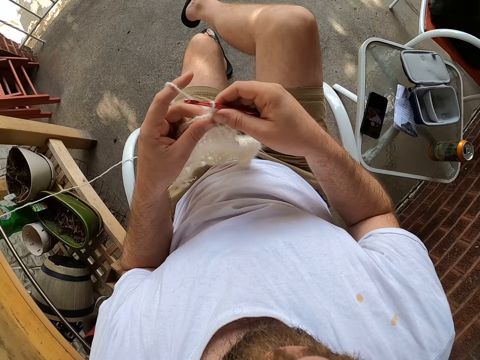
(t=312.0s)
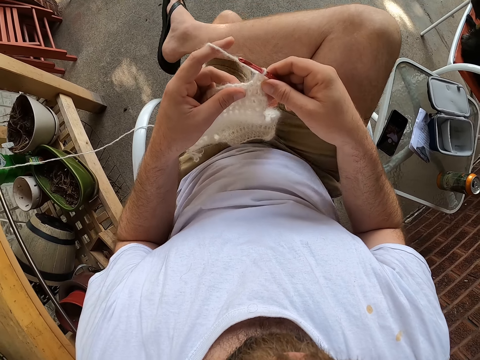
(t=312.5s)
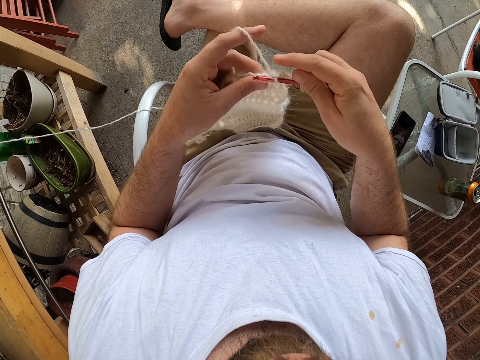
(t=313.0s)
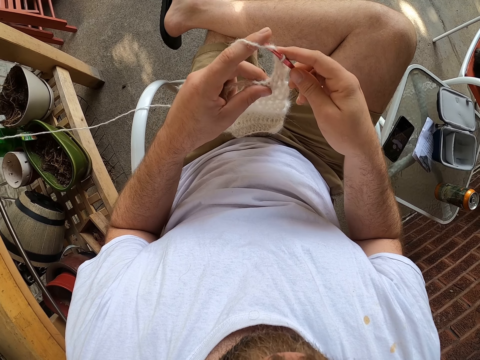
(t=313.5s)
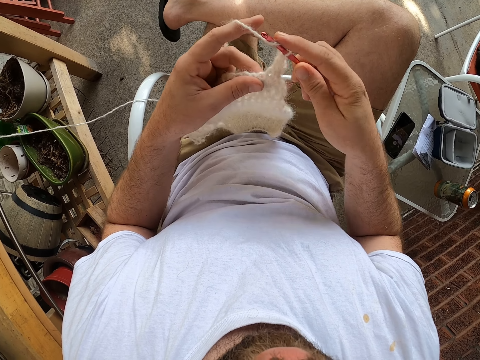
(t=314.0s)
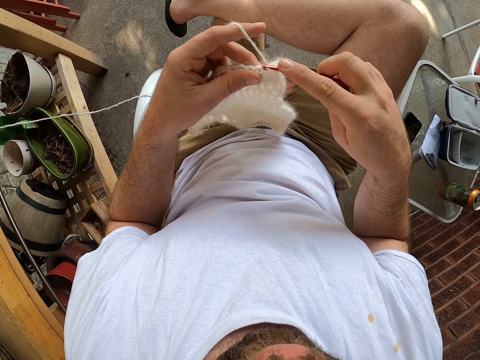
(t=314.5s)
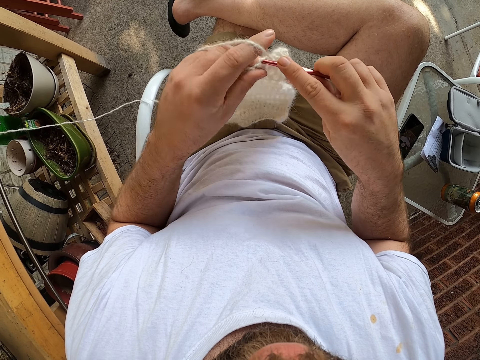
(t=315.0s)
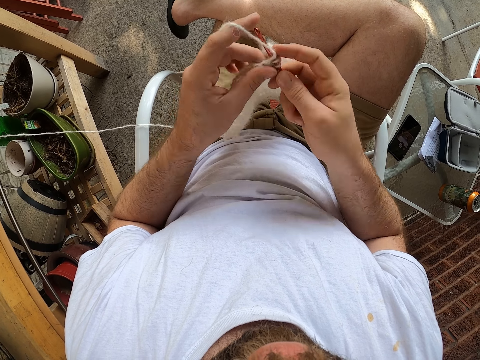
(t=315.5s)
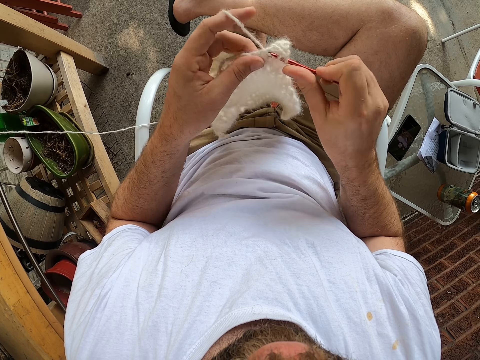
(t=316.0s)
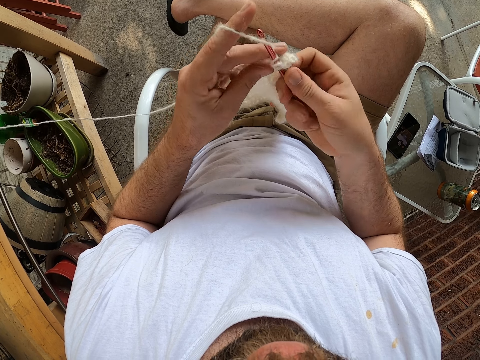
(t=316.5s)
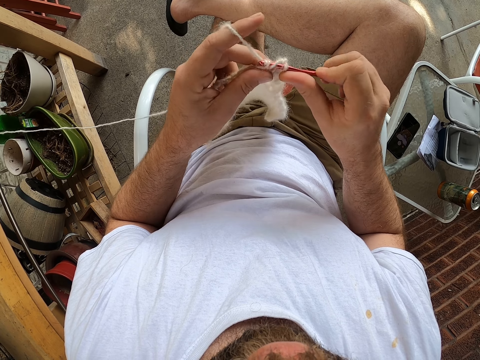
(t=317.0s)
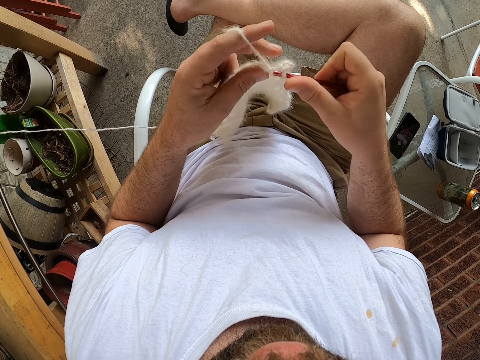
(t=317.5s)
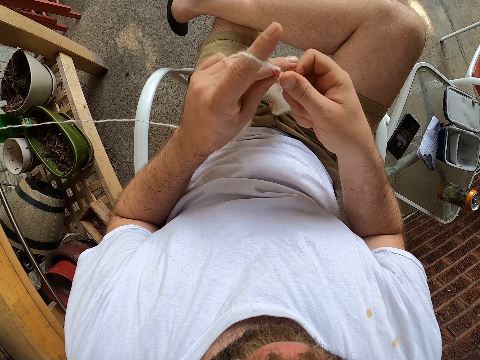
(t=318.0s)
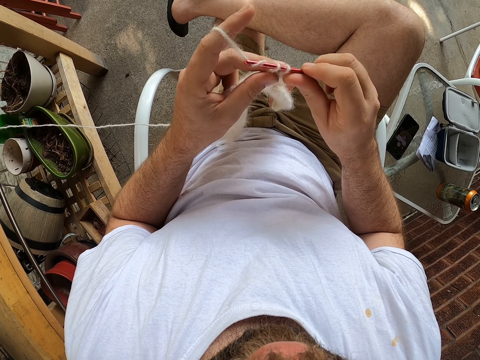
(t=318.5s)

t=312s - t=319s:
The camera wearer leans backward. He crosses his legs. He sews the crochet thread.

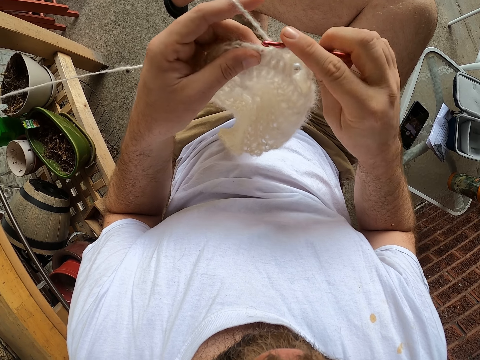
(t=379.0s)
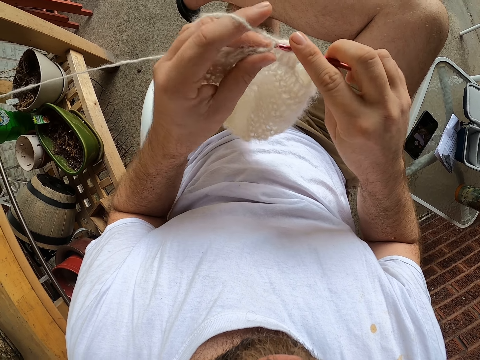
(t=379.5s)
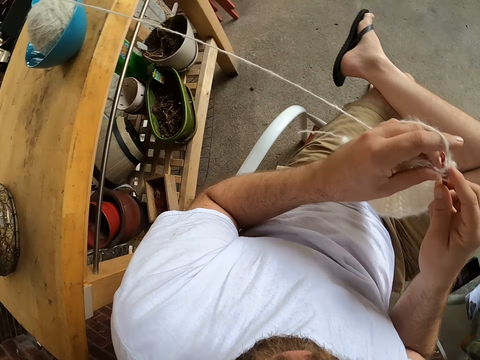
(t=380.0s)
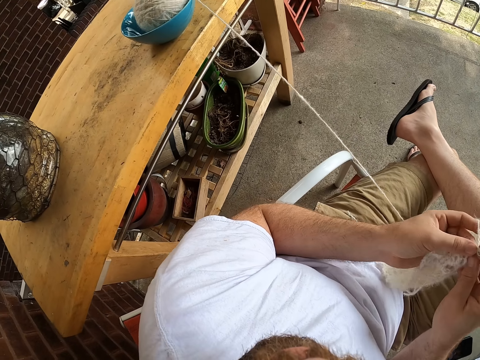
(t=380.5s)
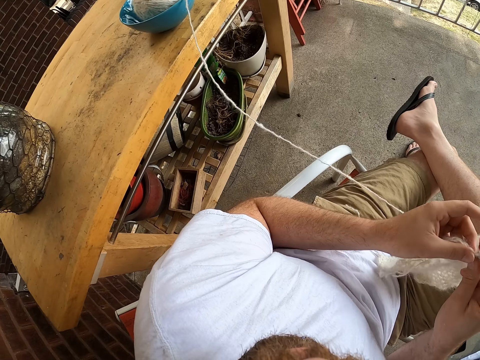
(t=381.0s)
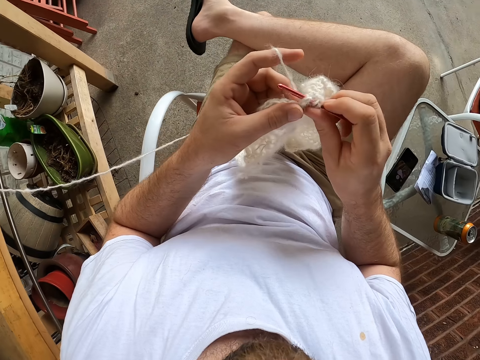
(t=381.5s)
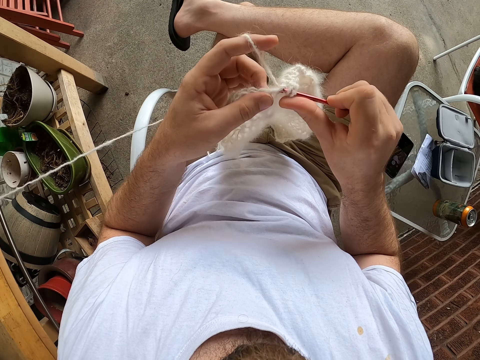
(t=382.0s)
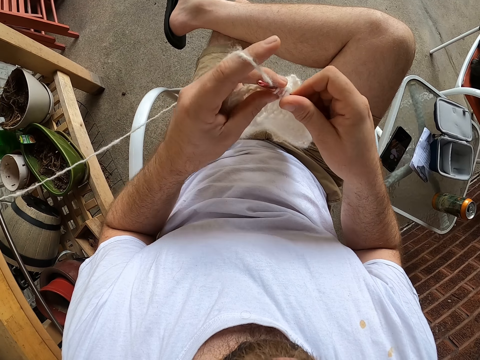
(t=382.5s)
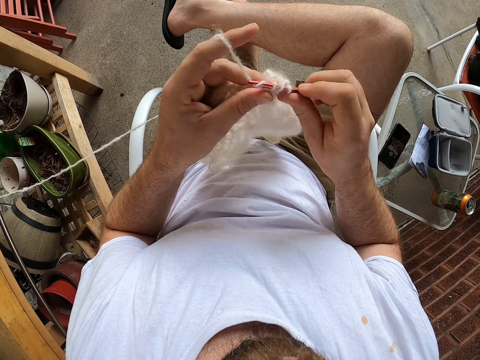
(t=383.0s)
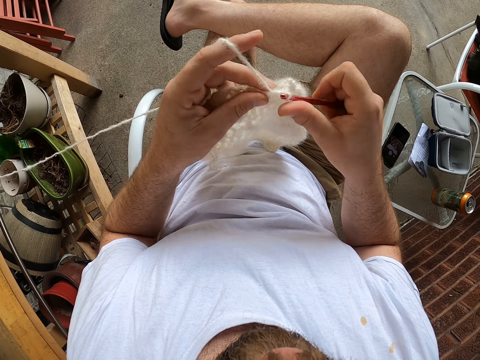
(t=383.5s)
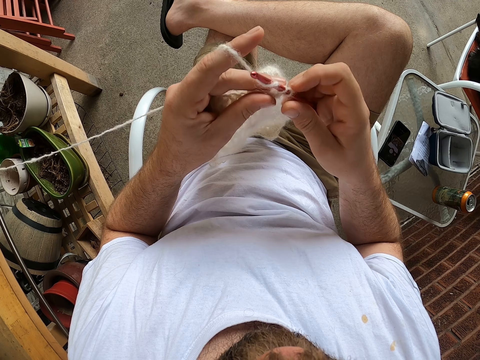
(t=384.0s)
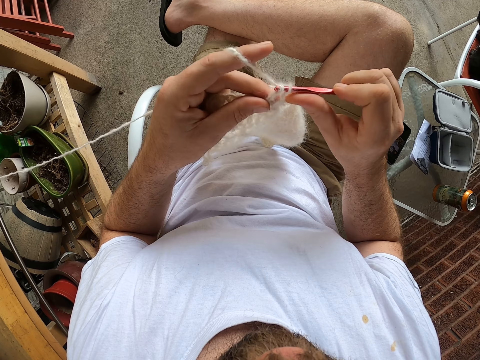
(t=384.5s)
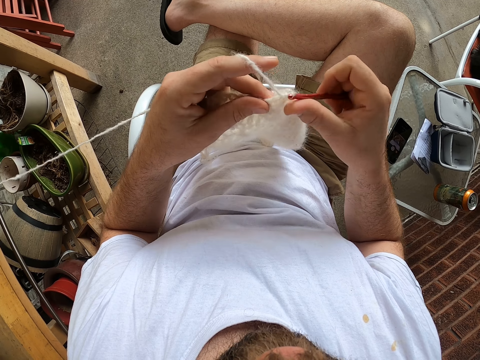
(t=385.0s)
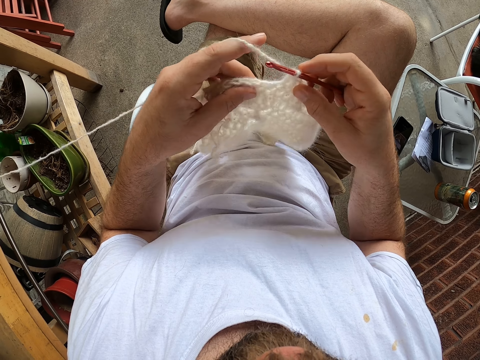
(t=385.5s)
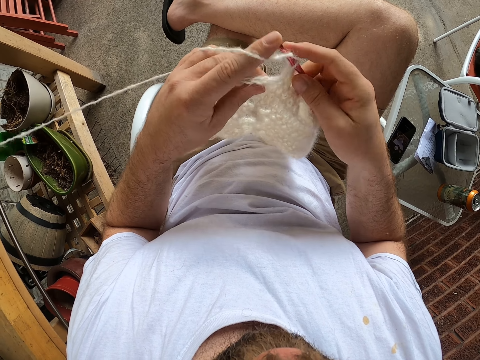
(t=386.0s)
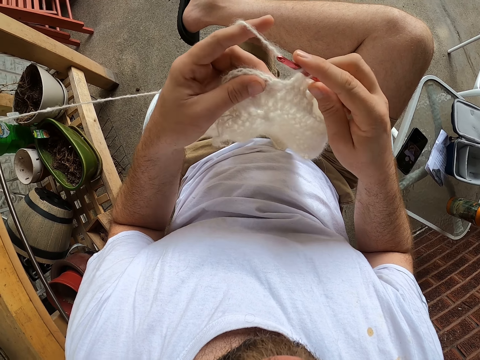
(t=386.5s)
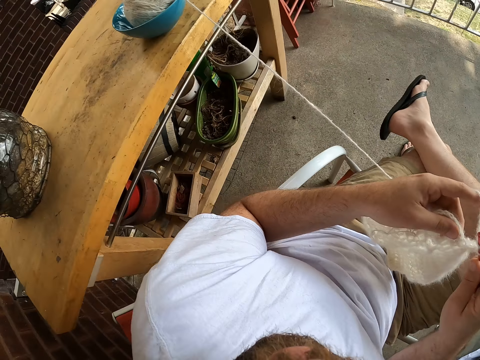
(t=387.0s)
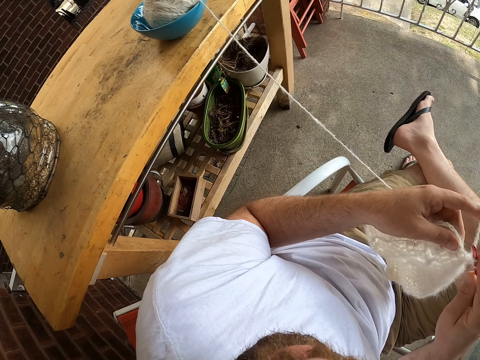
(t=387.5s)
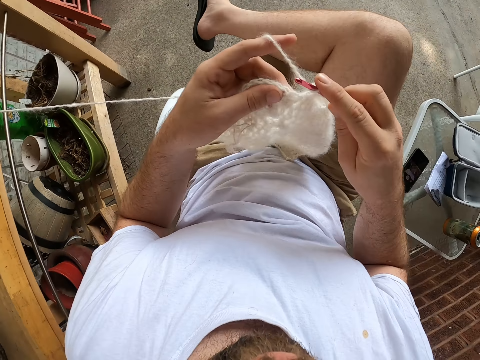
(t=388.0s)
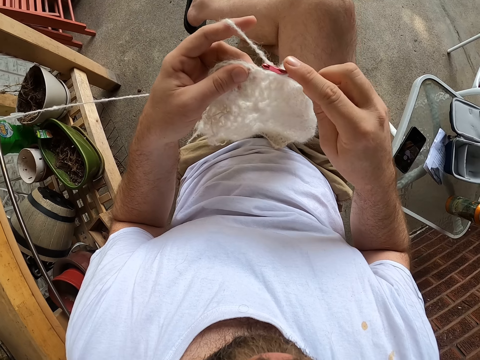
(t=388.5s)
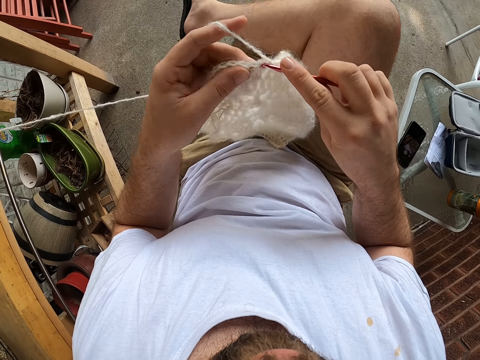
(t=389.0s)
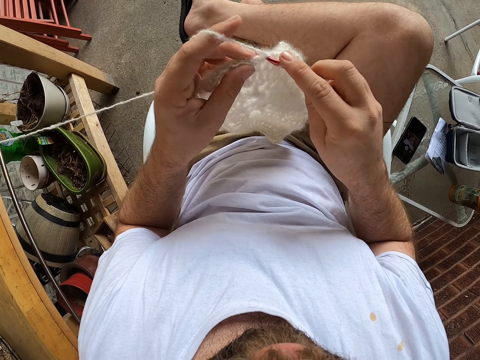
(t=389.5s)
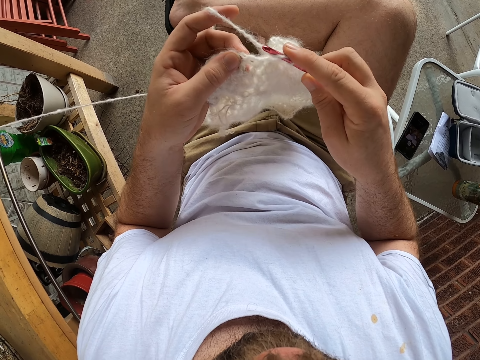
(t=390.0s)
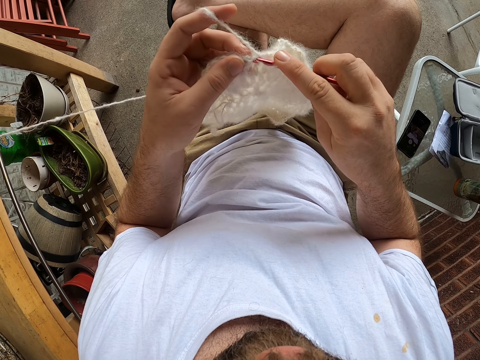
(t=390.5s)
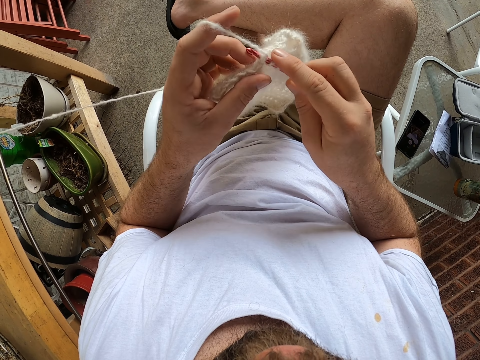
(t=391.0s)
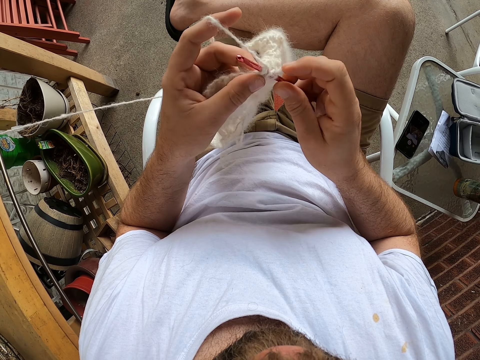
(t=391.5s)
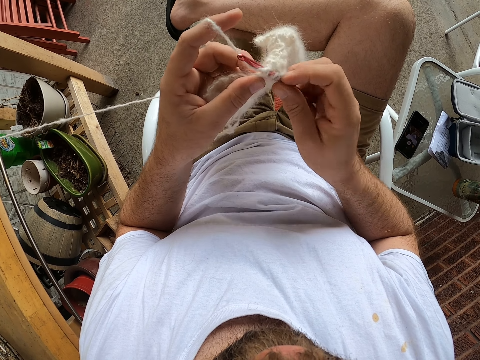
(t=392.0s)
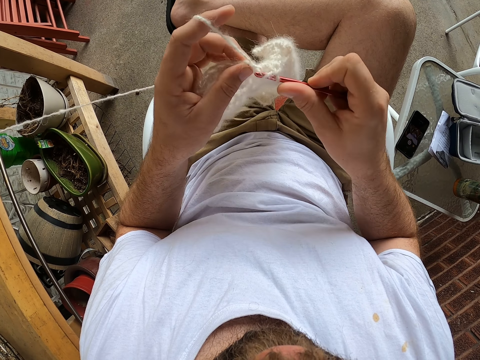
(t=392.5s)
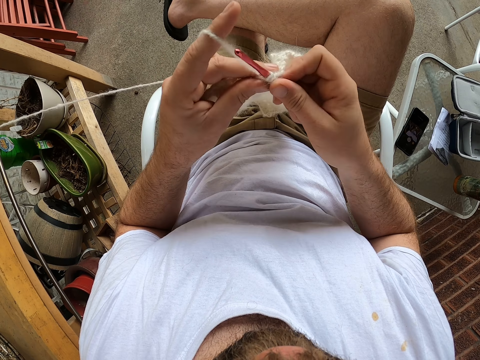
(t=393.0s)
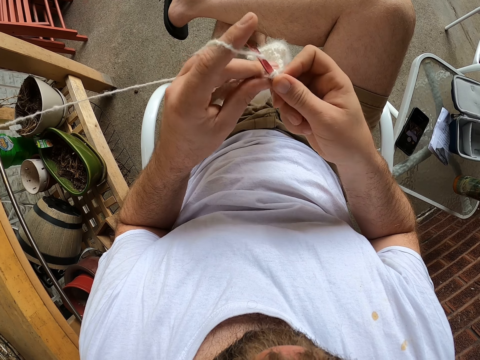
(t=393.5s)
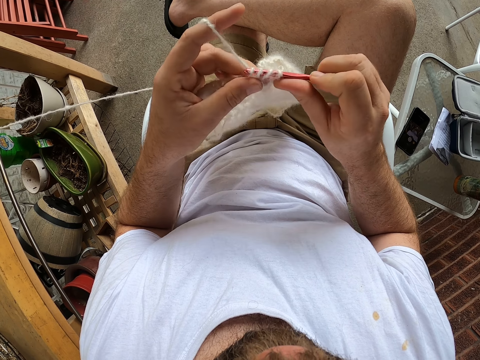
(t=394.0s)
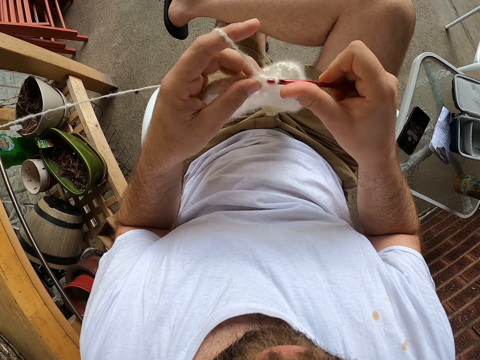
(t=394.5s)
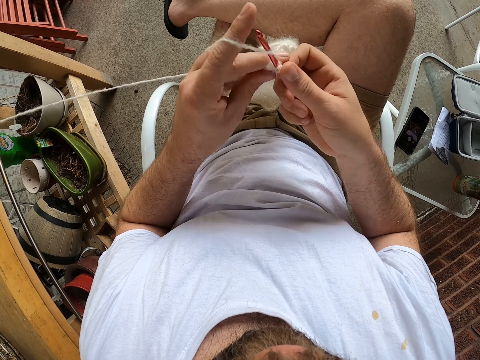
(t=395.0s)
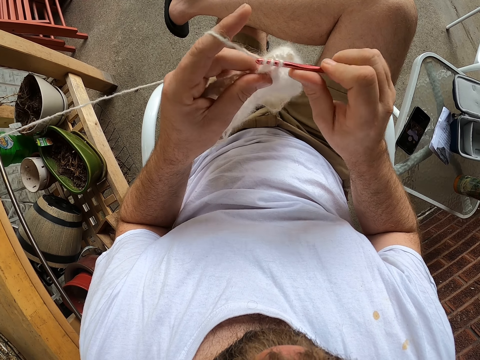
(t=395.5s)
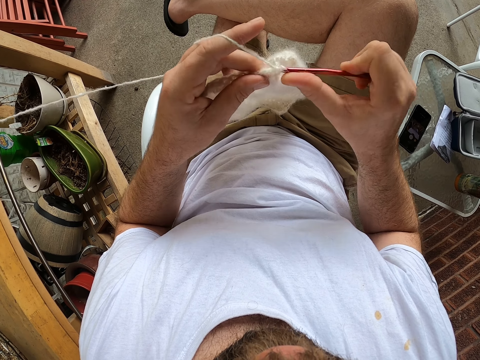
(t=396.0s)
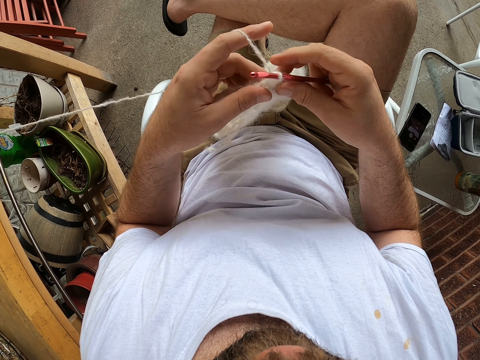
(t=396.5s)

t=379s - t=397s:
The camera wearer looks around. They look at the piece of cloth. They look around. They sew the crochet thread.

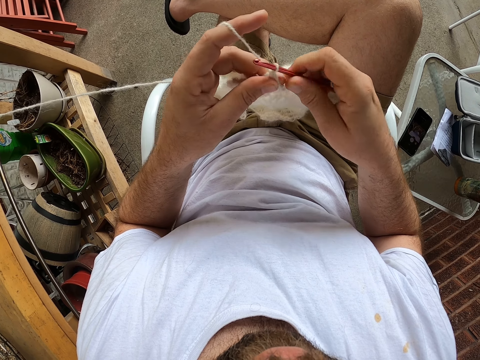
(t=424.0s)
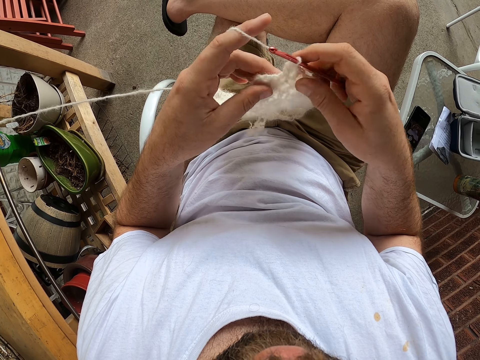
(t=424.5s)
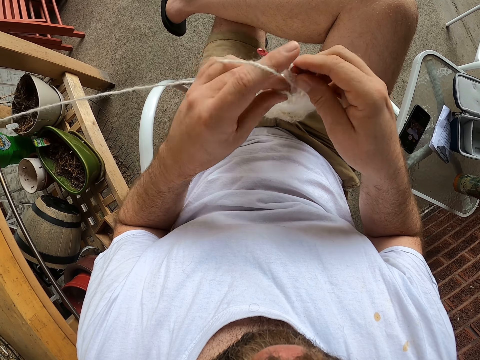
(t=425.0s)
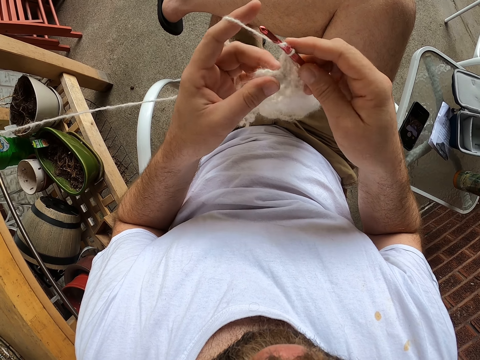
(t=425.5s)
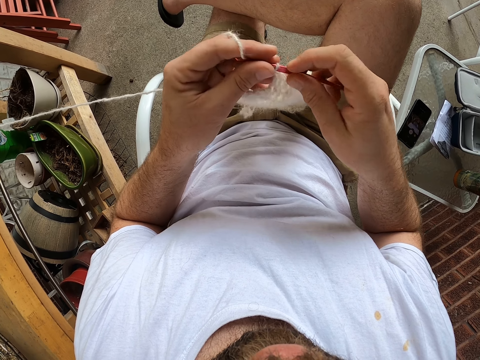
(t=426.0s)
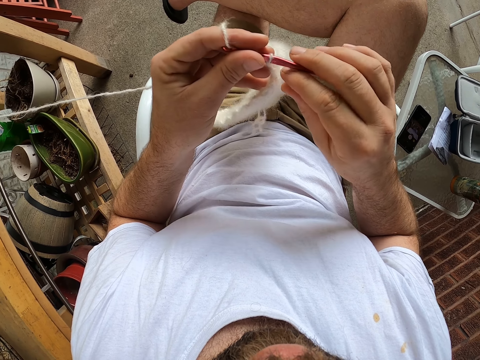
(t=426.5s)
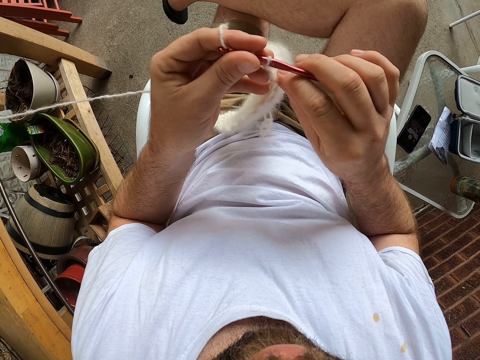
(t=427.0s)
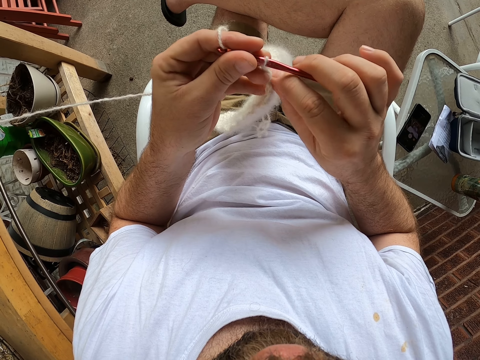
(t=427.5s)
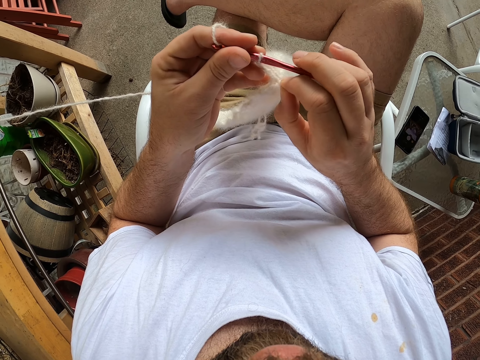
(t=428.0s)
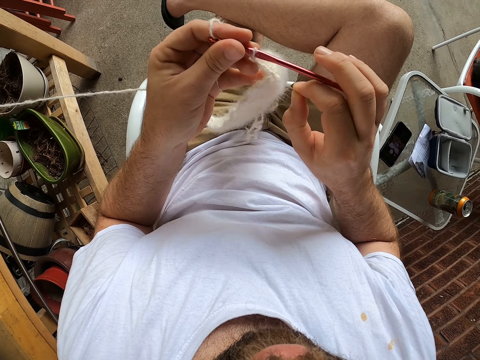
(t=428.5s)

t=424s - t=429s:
The camera wearer holds the knitting pin with his left hand. He pulls a fiber from the scarf with his right hand.
